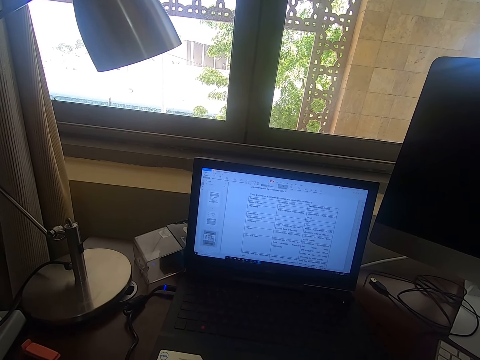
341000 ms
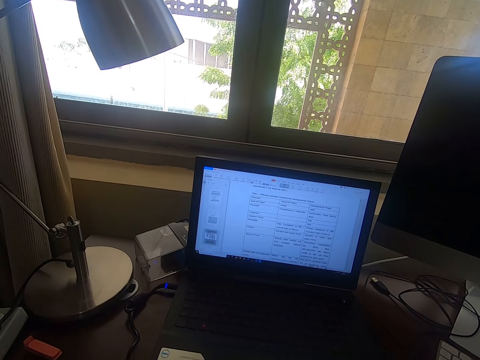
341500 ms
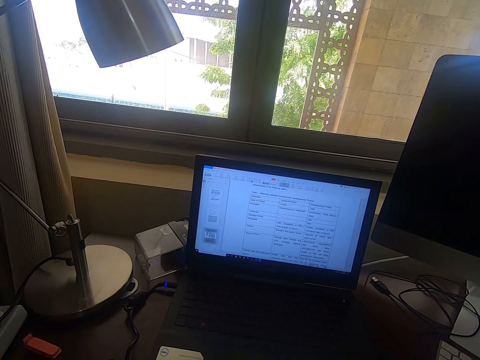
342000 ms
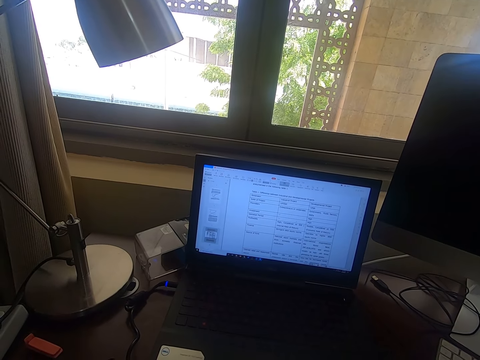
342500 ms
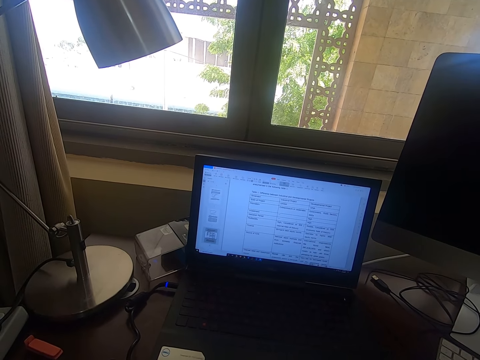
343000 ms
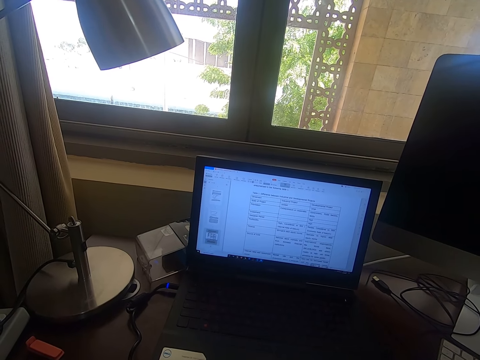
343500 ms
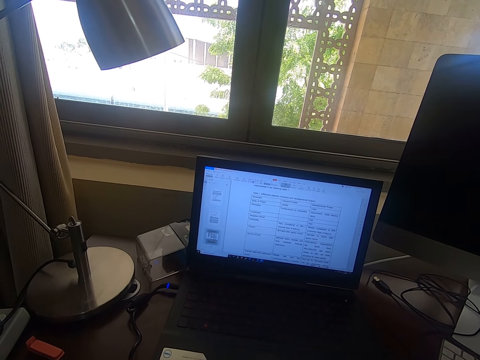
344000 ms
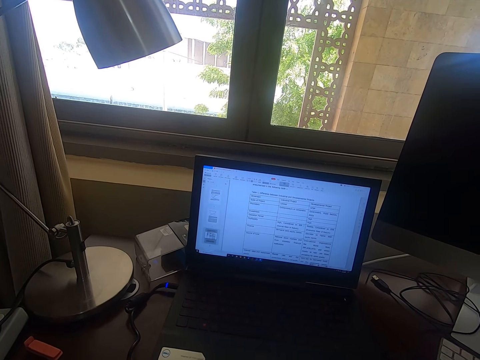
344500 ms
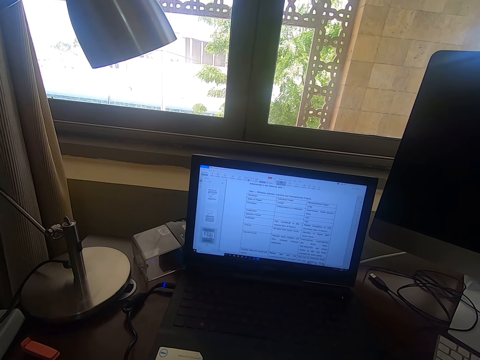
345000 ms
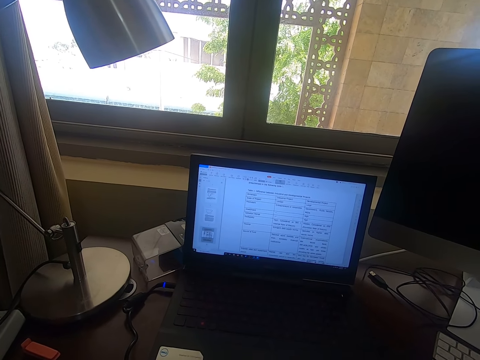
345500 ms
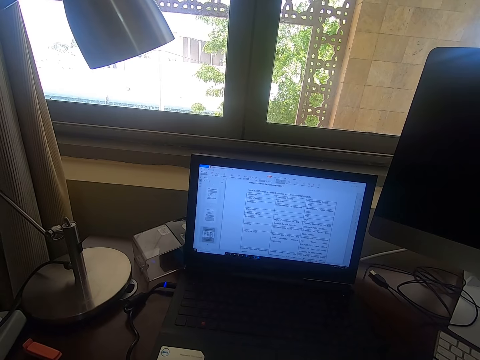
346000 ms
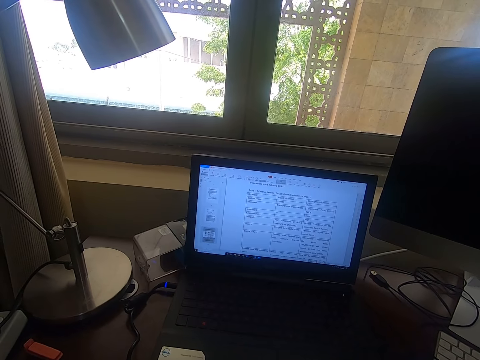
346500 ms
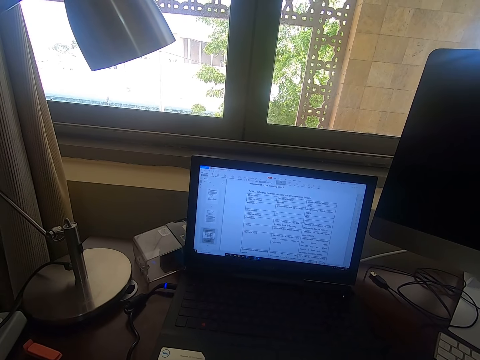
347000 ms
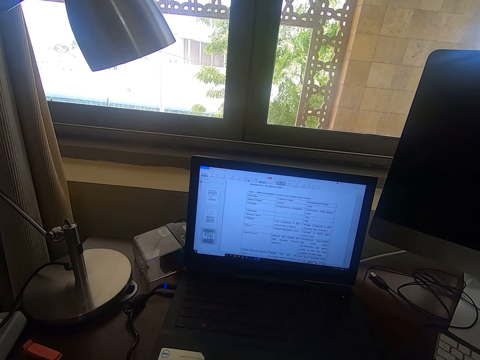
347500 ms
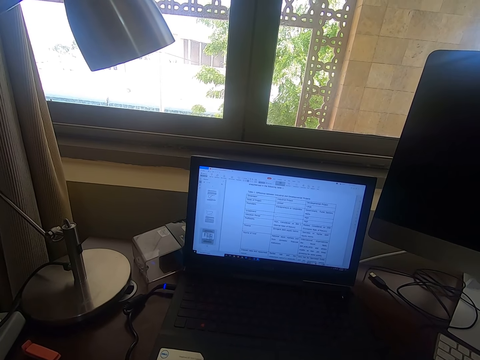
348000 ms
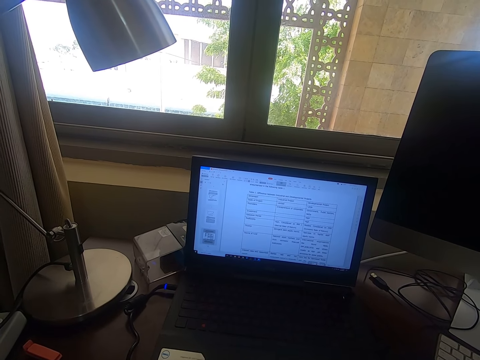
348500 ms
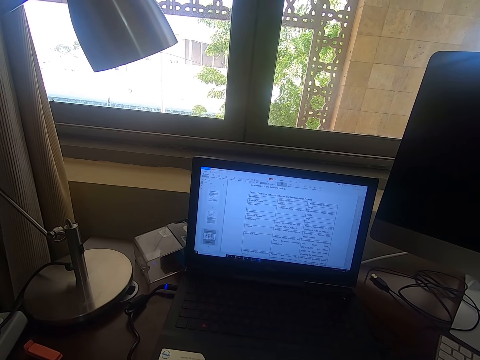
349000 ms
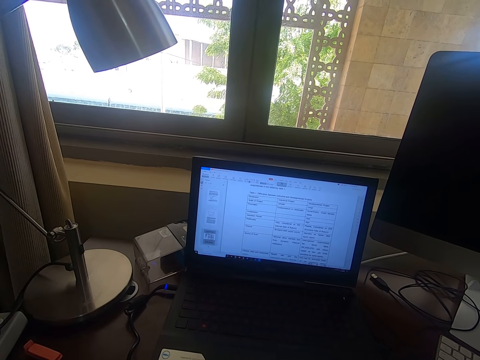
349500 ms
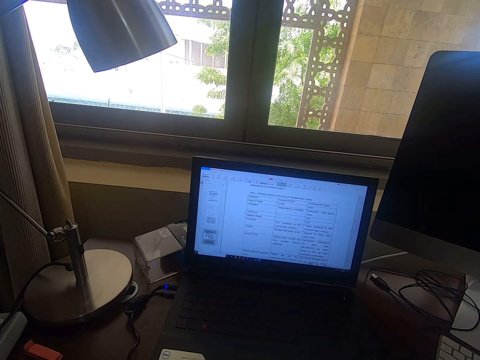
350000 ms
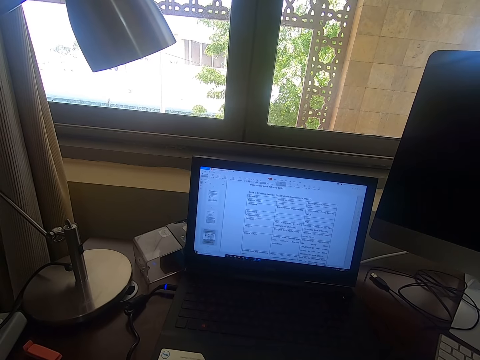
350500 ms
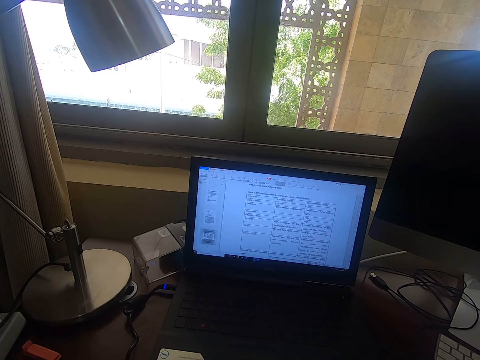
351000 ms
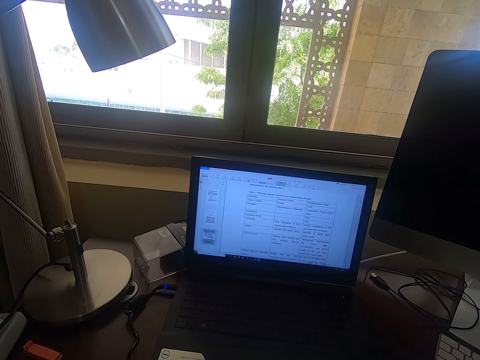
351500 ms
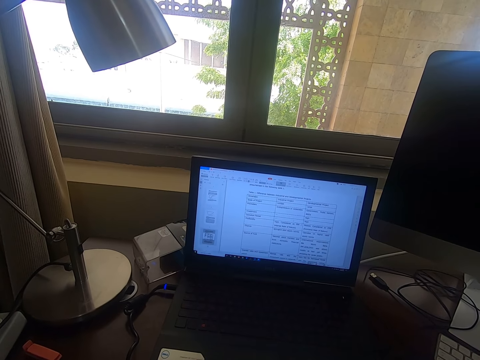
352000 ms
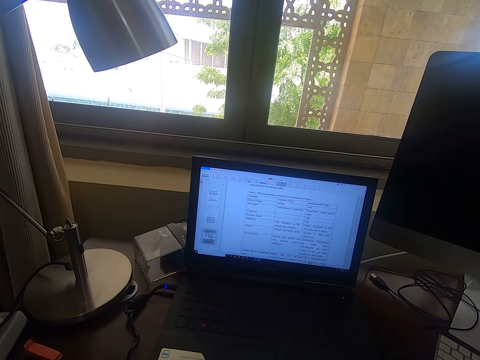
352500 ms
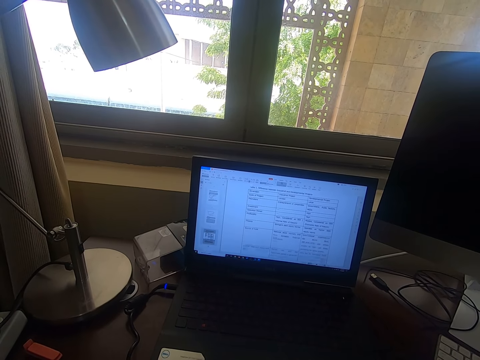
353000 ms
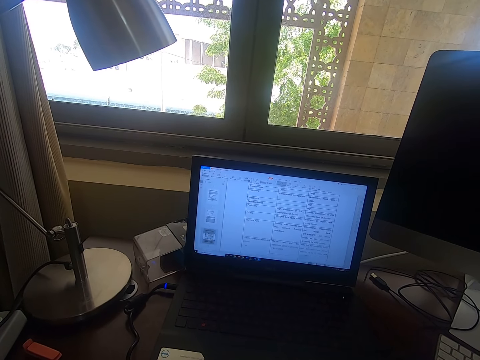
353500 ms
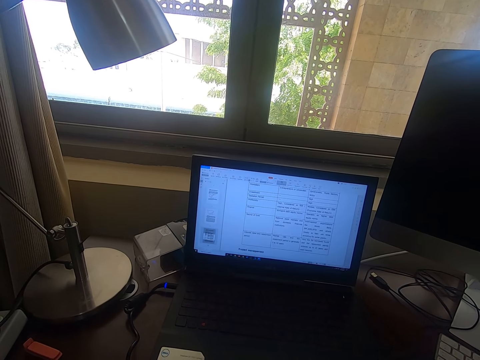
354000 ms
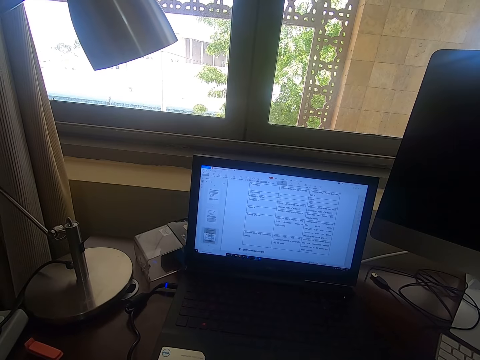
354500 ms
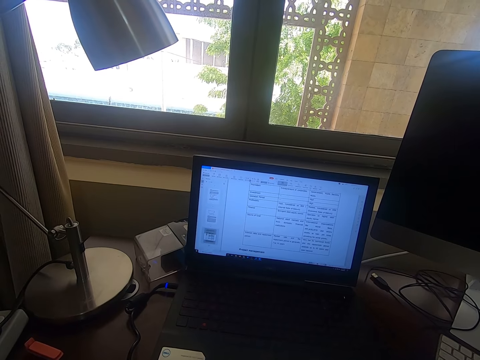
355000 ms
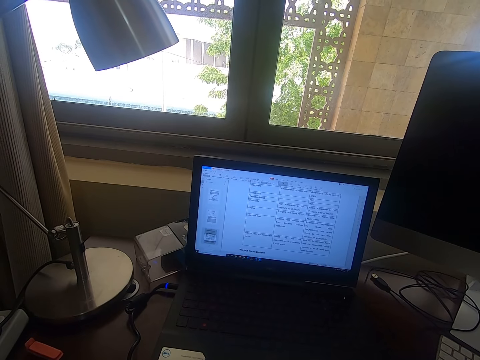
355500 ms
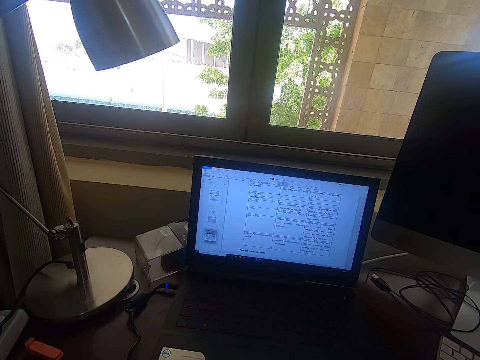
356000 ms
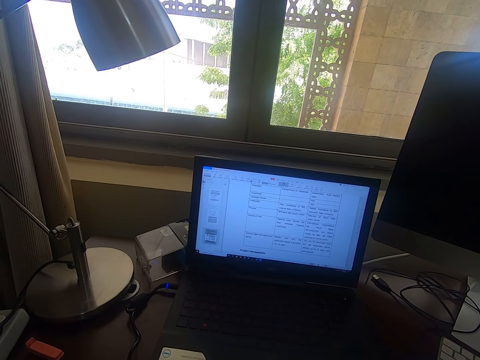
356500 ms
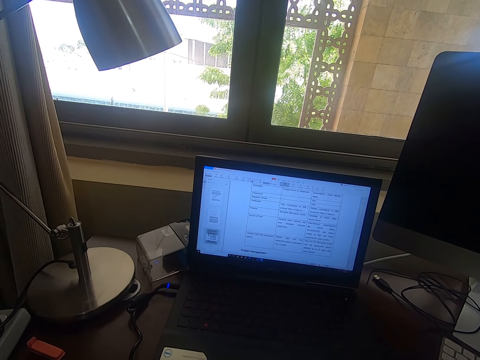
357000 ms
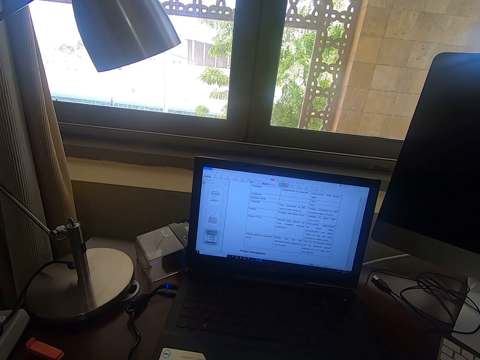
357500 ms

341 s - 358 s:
The camera wearer looks at the laptop. They browse through the laptop.

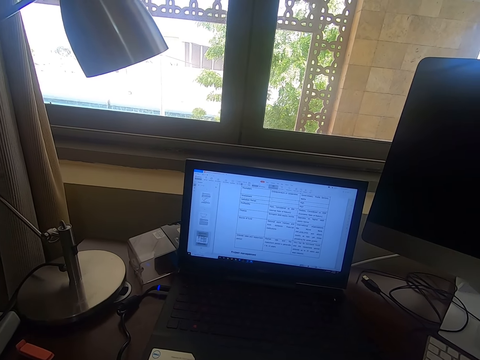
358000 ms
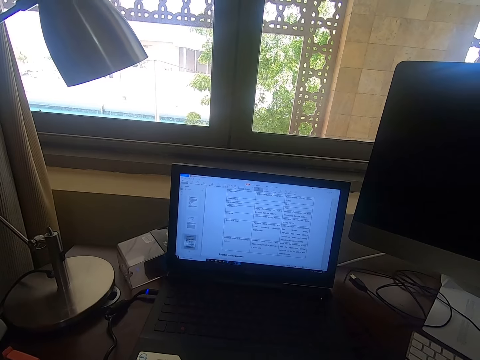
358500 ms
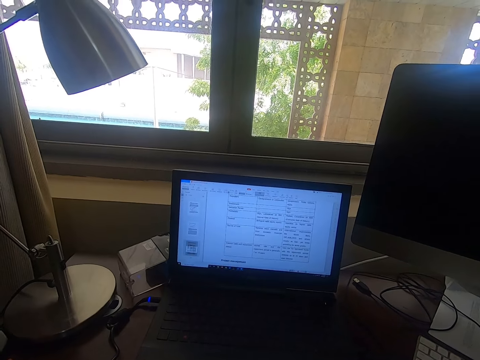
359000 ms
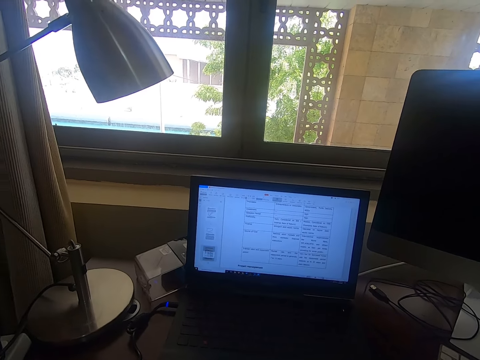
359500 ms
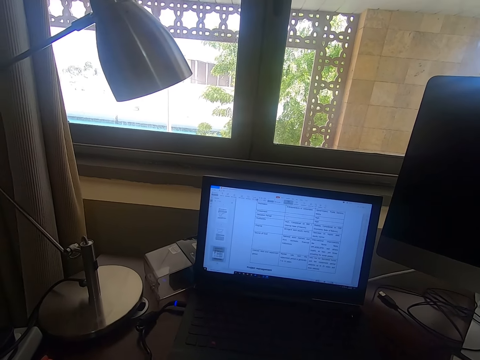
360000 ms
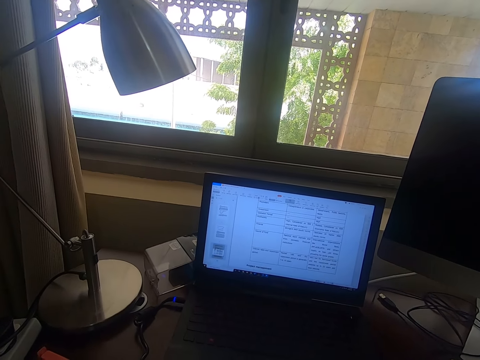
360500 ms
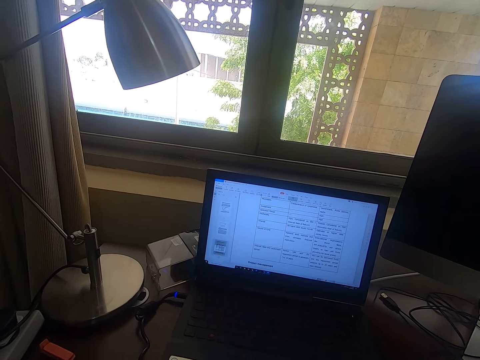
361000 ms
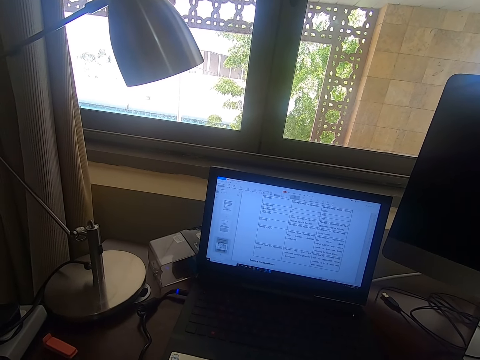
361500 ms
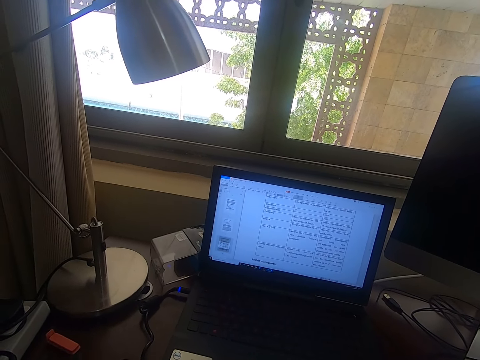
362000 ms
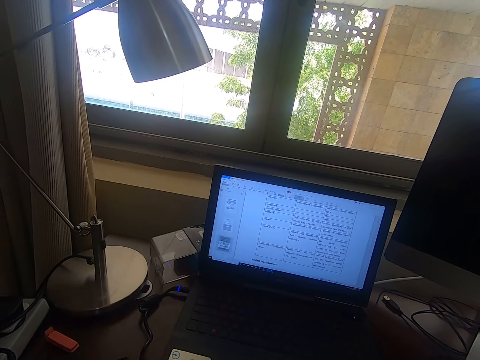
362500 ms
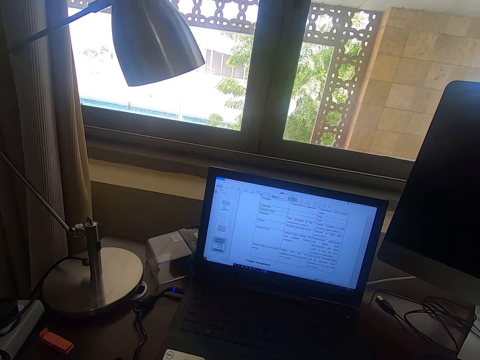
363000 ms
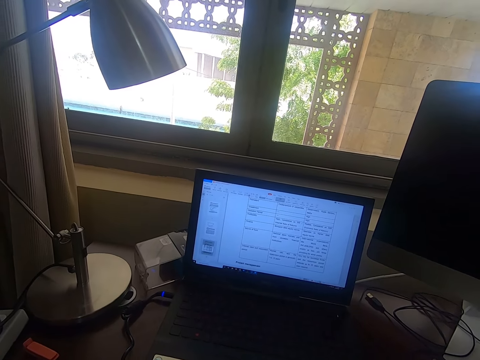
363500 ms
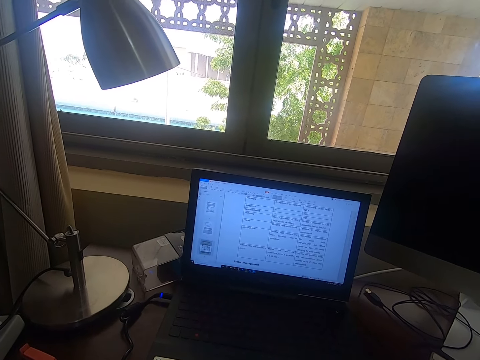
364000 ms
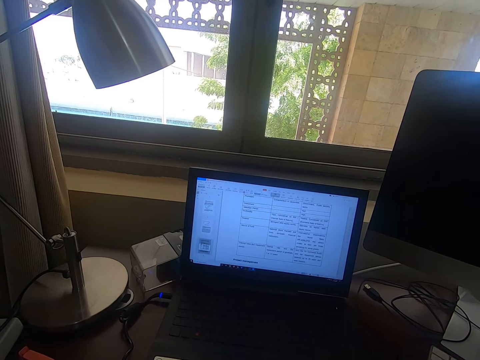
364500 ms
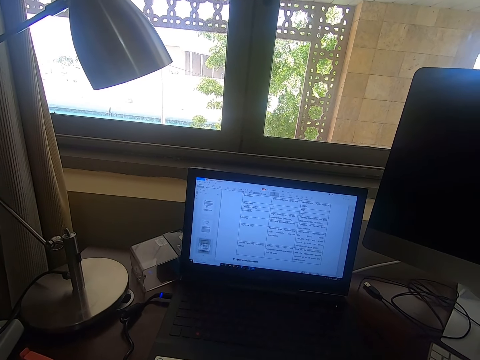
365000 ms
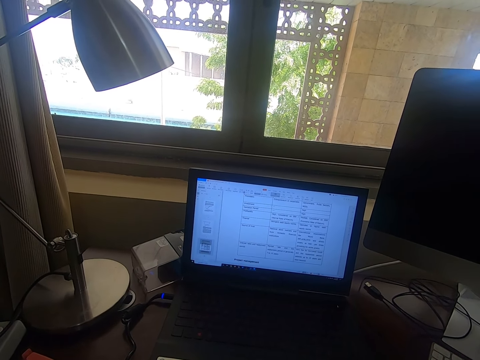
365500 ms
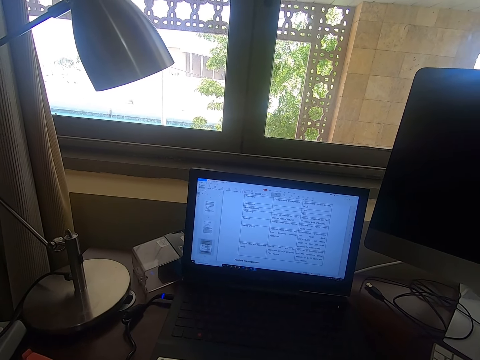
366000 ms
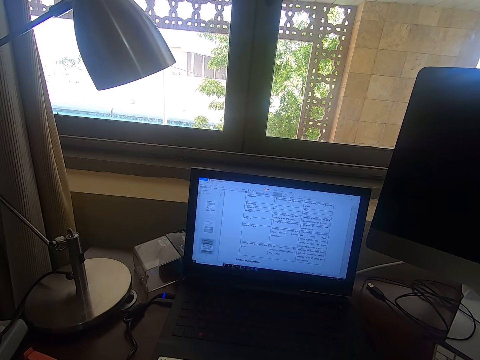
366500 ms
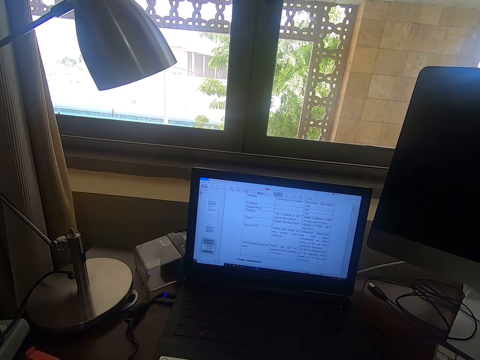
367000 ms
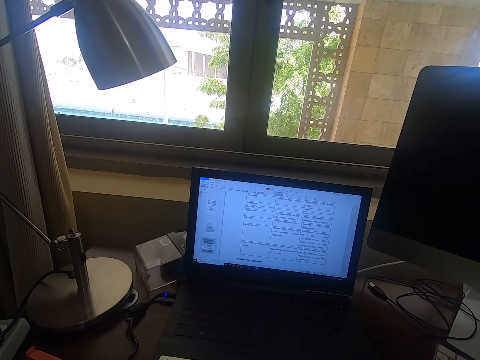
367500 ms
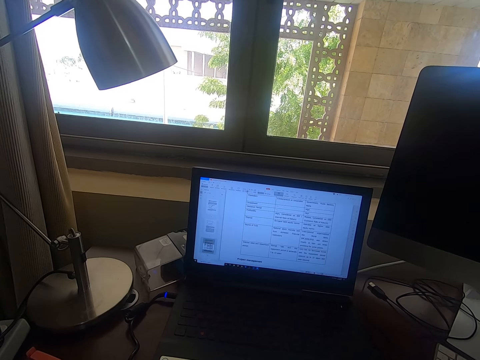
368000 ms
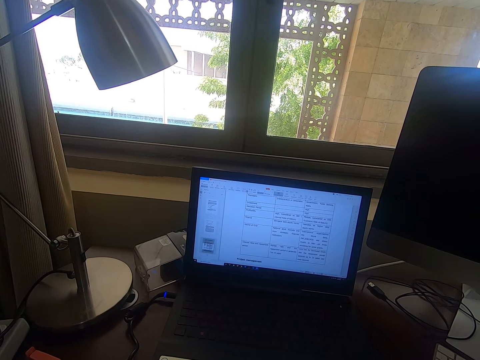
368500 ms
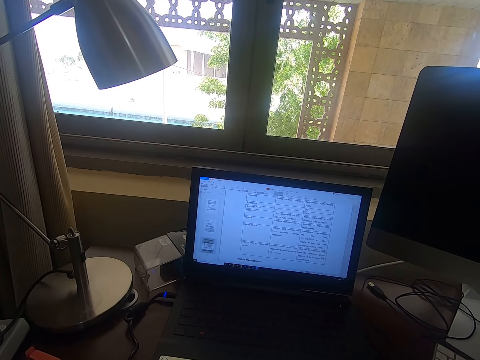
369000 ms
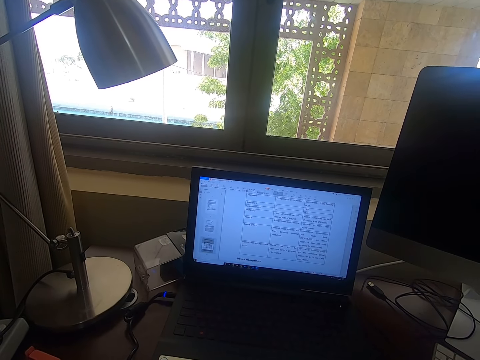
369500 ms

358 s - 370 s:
The camera wearer looks at the laptop.
